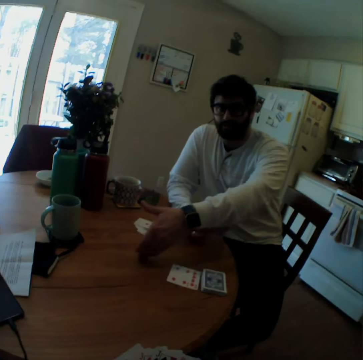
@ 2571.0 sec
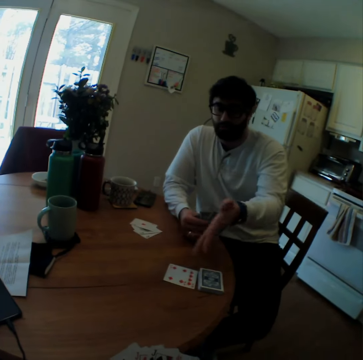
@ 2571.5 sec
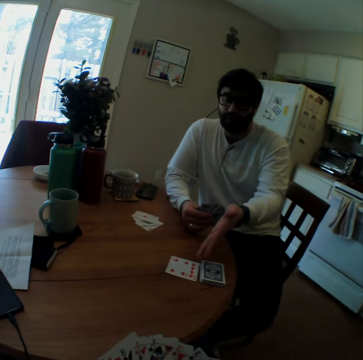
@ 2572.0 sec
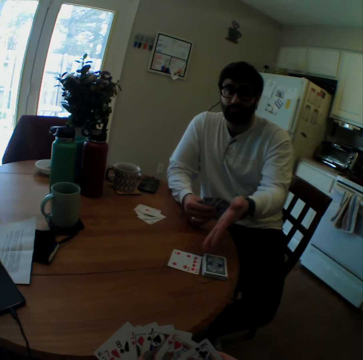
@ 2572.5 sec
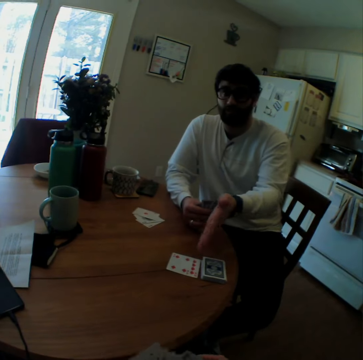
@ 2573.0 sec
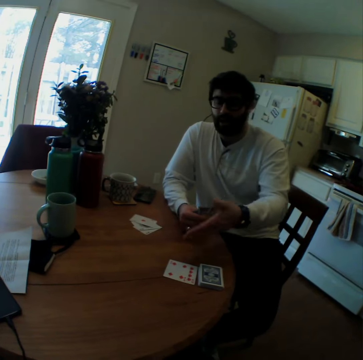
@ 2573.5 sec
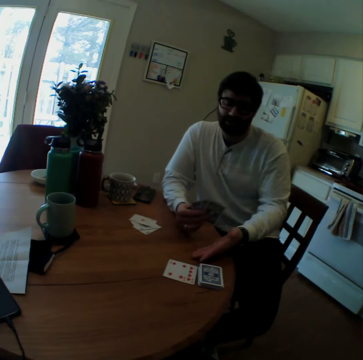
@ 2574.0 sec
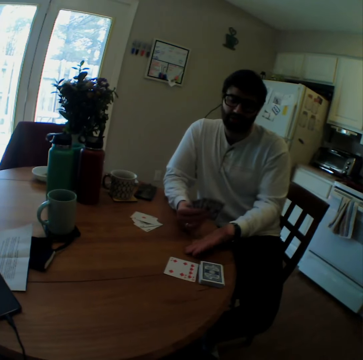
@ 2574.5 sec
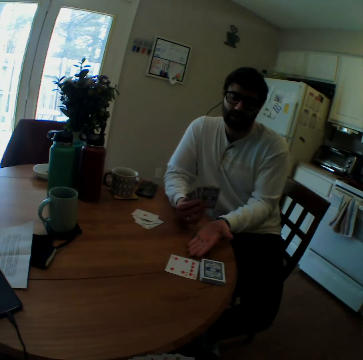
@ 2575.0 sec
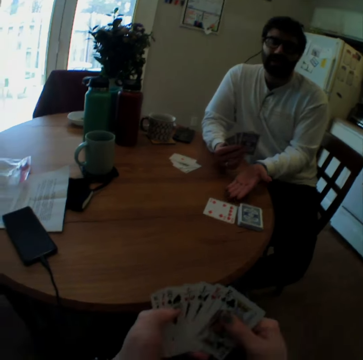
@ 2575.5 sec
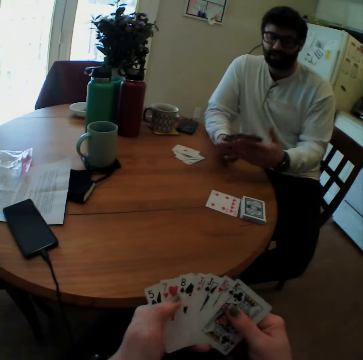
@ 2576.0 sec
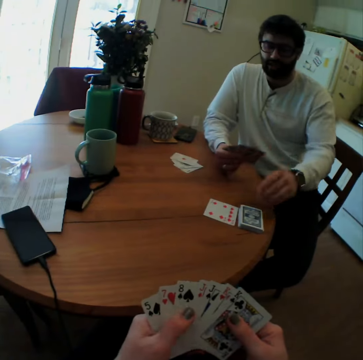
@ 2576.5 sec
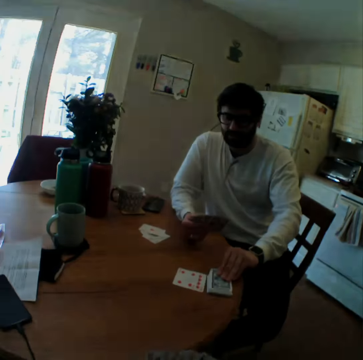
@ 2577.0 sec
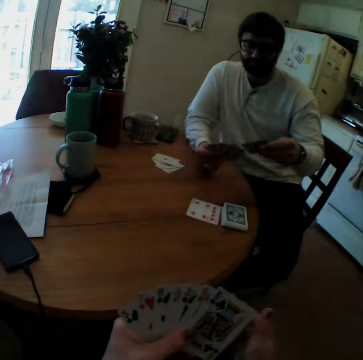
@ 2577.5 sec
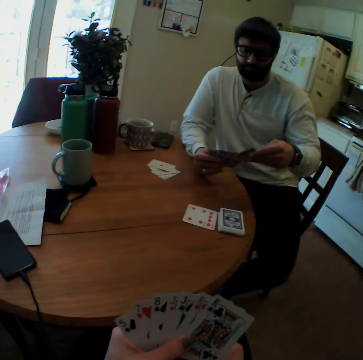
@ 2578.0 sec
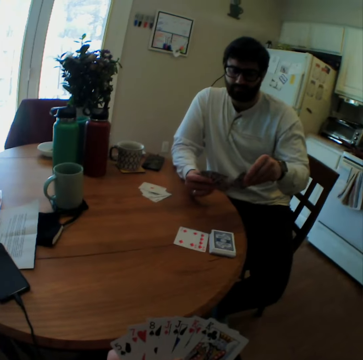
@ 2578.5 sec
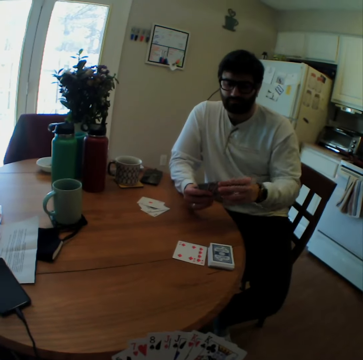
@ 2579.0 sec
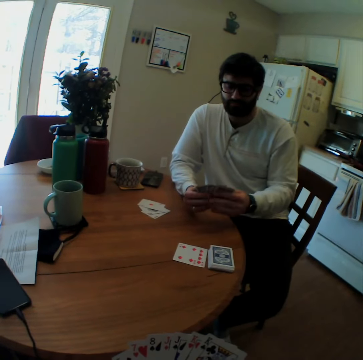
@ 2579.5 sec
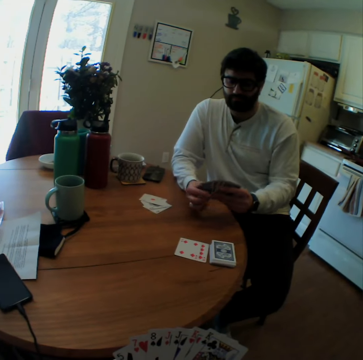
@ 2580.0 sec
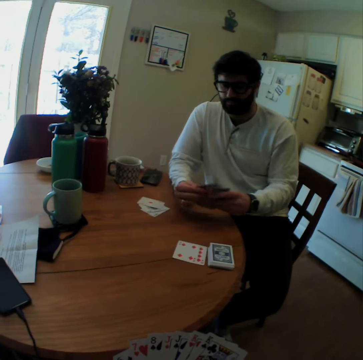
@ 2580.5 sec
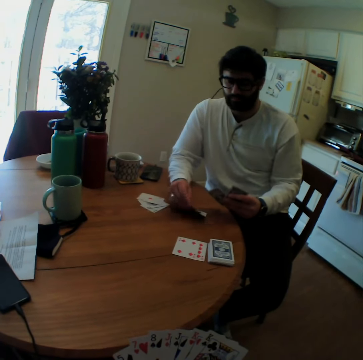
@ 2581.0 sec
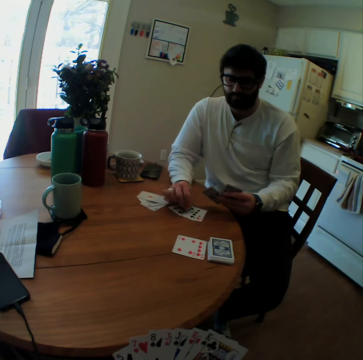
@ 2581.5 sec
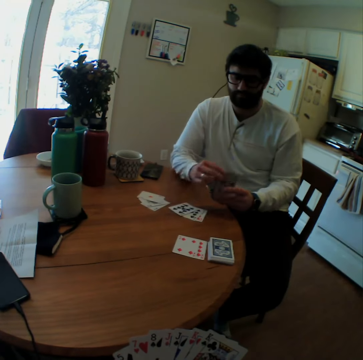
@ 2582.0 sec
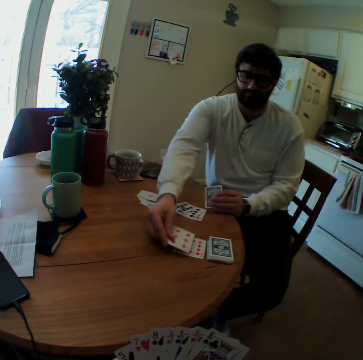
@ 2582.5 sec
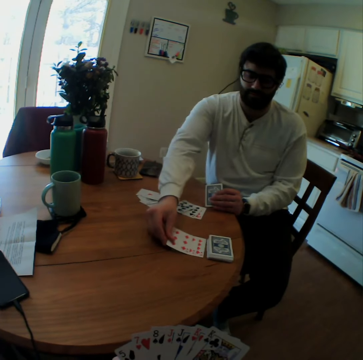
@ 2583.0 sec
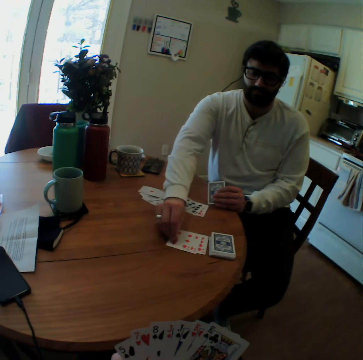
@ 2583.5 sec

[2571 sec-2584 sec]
A person shows gestures with hands. The person points at a table. The camera wearer arranges playing cards. The person takes playing cards from the table. The camera wearer speaks. The person arranges the playing cards and puts some playing cards on the table. The camera wearer speaks.

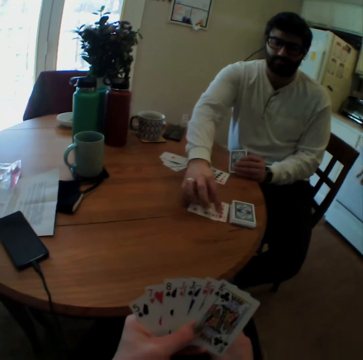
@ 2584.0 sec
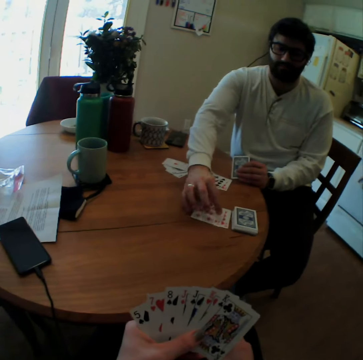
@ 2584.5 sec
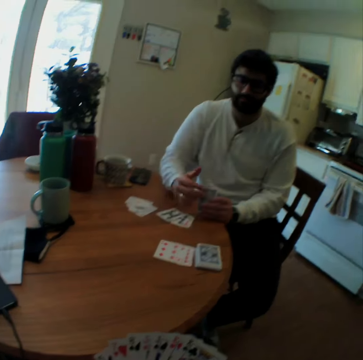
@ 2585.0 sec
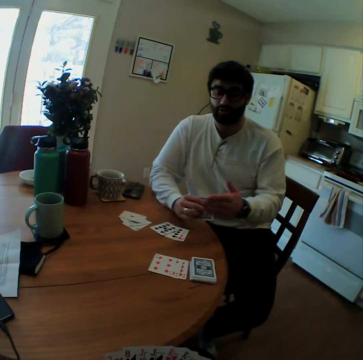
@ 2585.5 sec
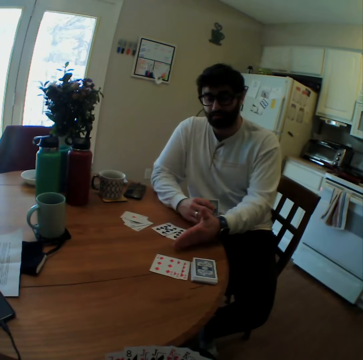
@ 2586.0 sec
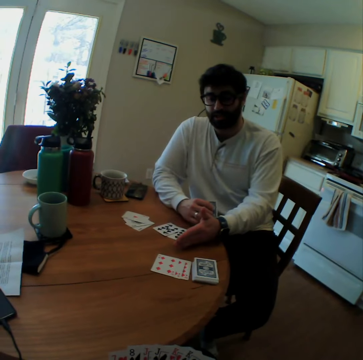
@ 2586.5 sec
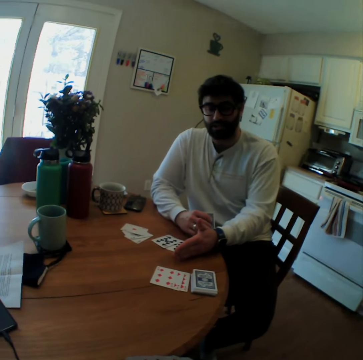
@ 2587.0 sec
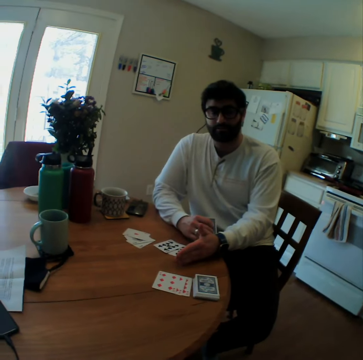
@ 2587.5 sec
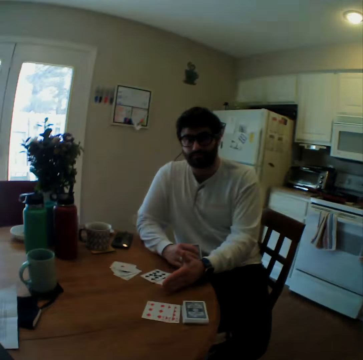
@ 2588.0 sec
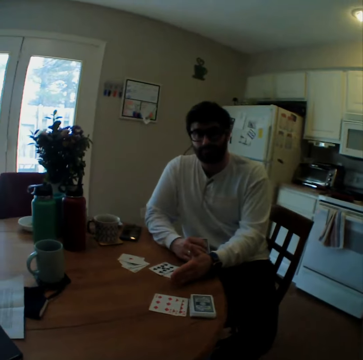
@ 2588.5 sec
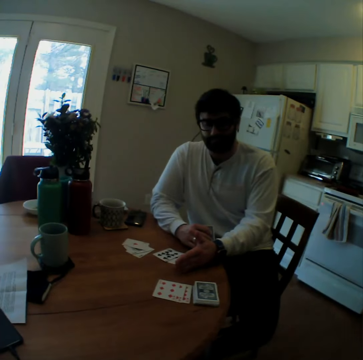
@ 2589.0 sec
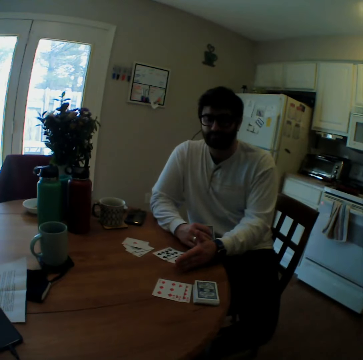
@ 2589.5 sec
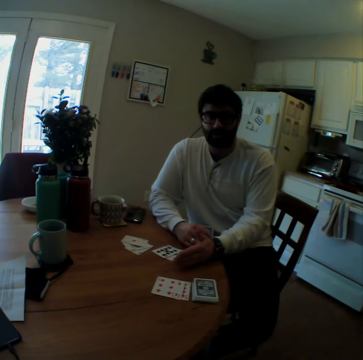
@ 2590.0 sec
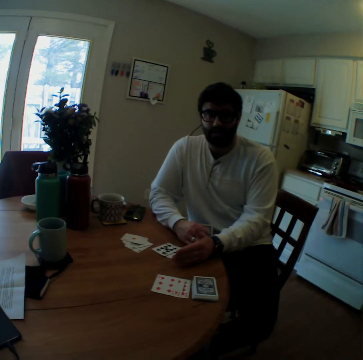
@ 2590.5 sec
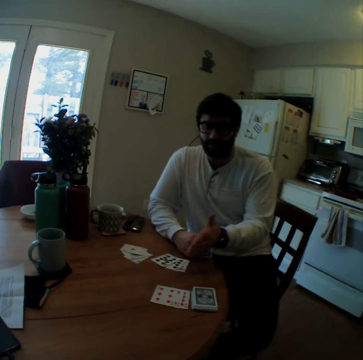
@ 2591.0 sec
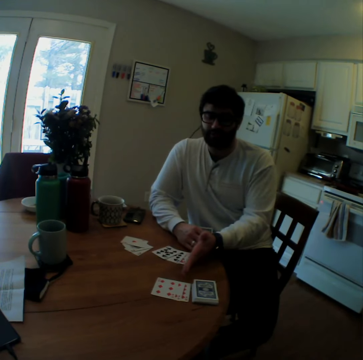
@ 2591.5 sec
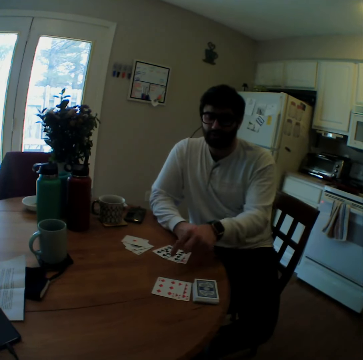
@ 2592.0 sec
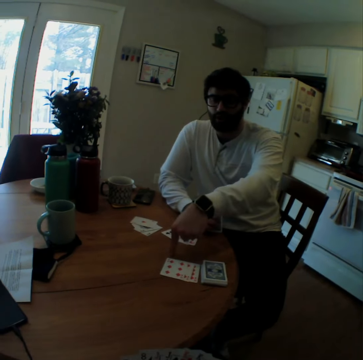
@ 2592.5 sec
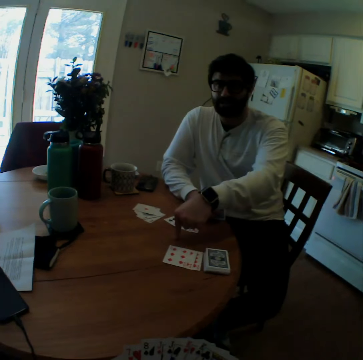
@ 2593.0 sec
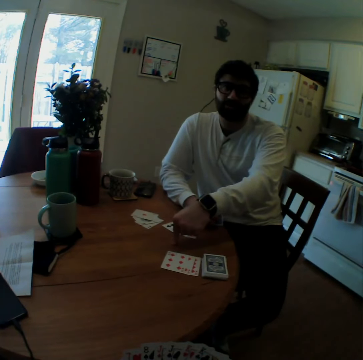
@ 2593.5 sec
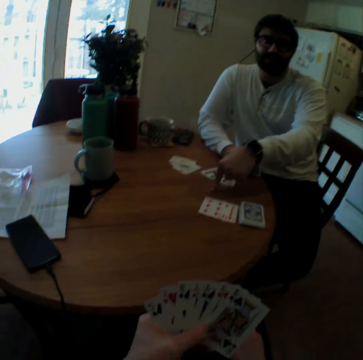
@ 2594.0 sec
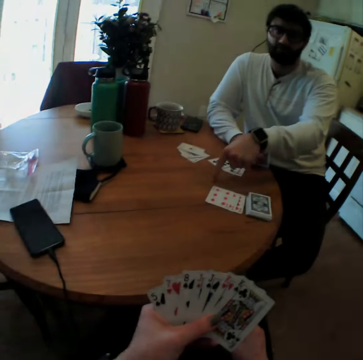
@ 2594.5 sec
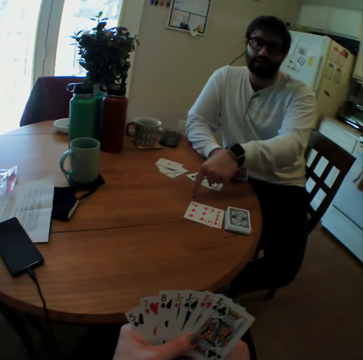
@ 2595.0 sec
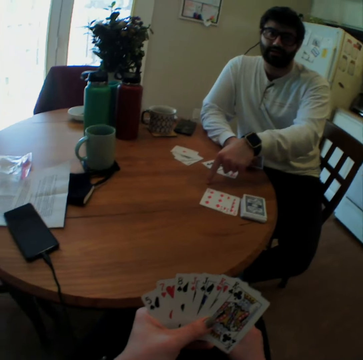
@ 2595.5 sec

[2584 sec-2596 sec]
A man puts a card on a table and shows gestures with hands. The man puts a hand on the table and speaks. The man points on the table.

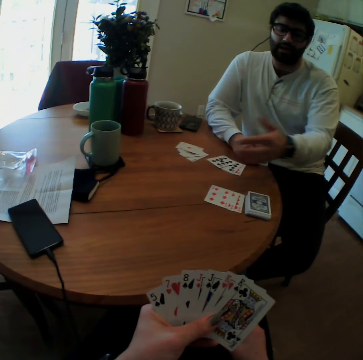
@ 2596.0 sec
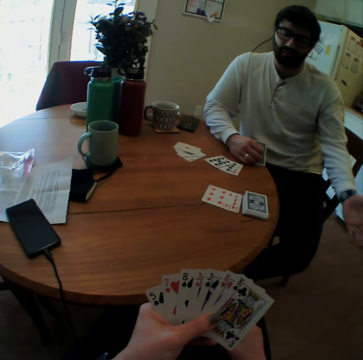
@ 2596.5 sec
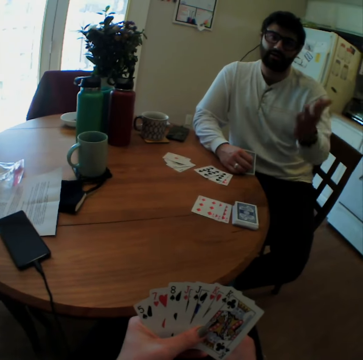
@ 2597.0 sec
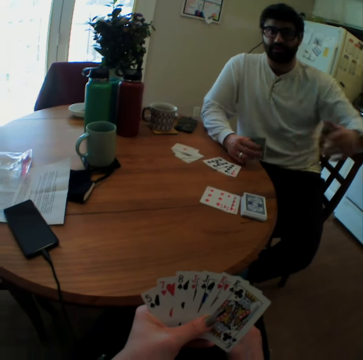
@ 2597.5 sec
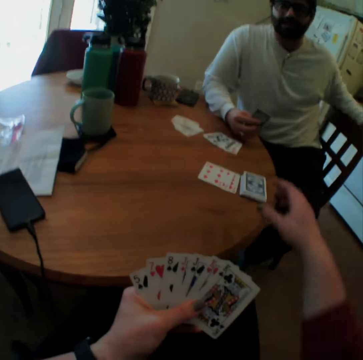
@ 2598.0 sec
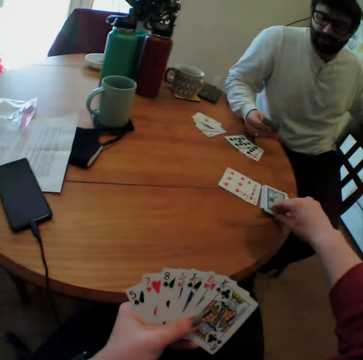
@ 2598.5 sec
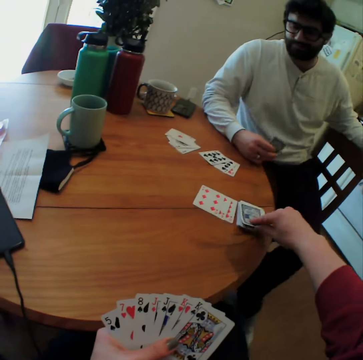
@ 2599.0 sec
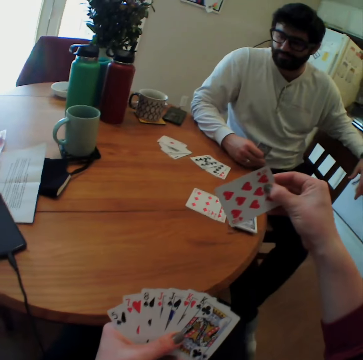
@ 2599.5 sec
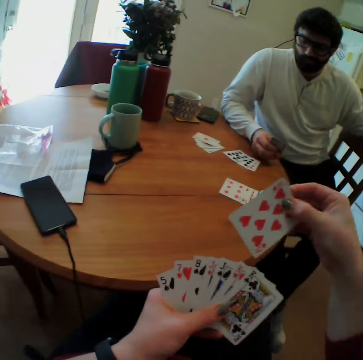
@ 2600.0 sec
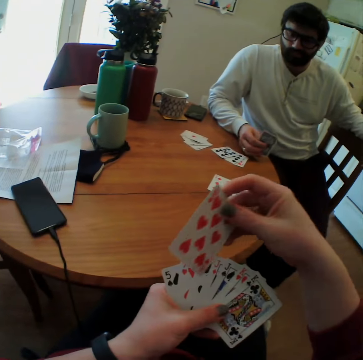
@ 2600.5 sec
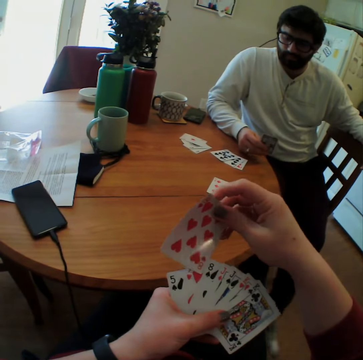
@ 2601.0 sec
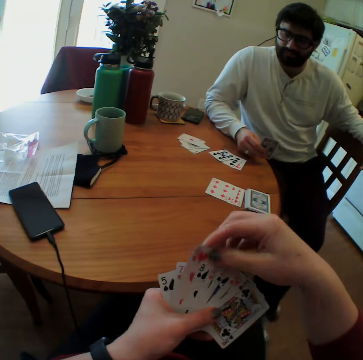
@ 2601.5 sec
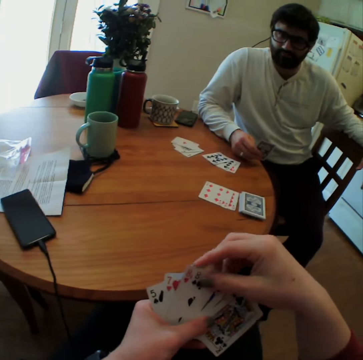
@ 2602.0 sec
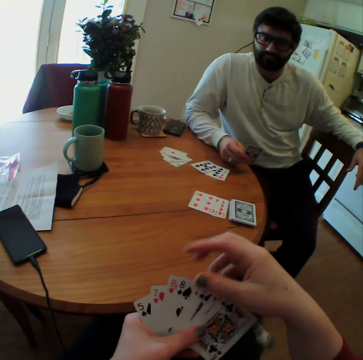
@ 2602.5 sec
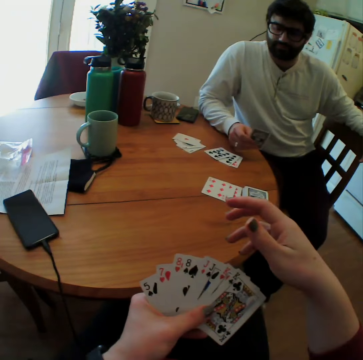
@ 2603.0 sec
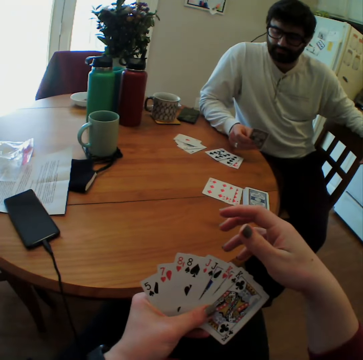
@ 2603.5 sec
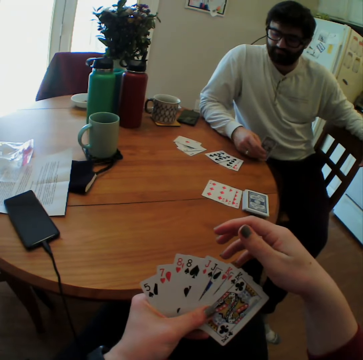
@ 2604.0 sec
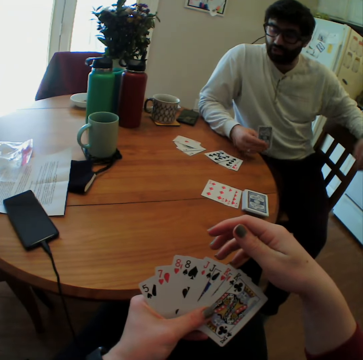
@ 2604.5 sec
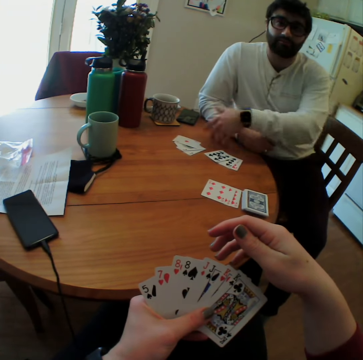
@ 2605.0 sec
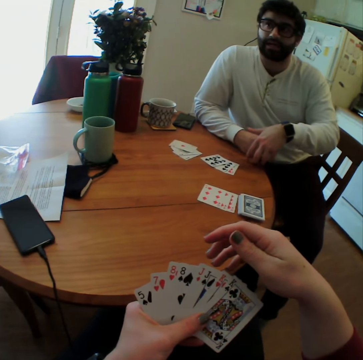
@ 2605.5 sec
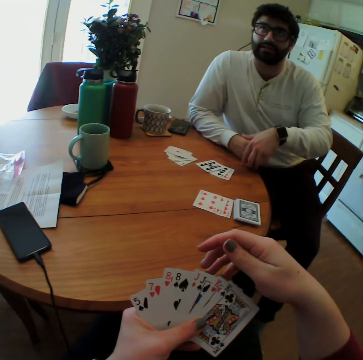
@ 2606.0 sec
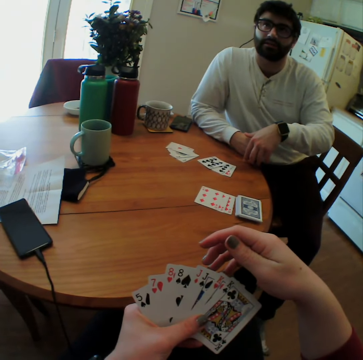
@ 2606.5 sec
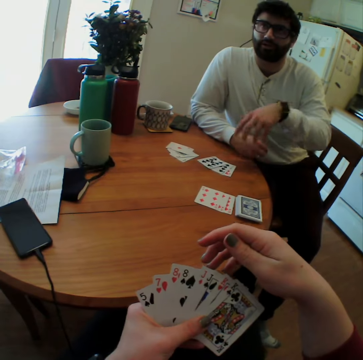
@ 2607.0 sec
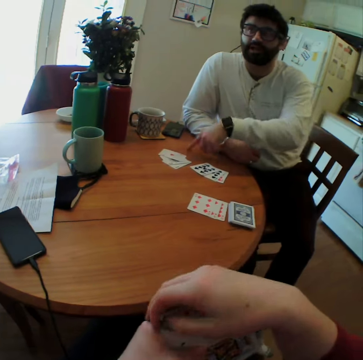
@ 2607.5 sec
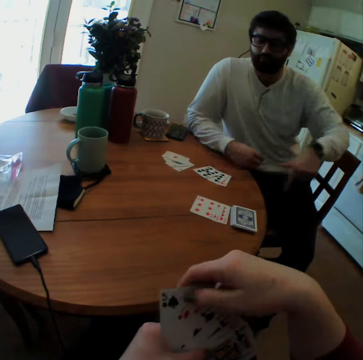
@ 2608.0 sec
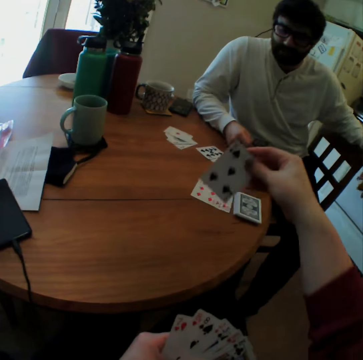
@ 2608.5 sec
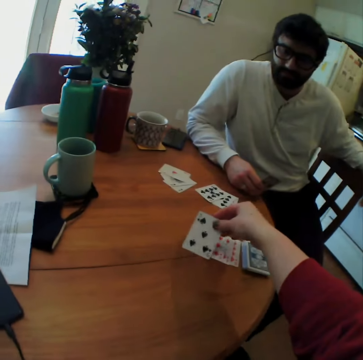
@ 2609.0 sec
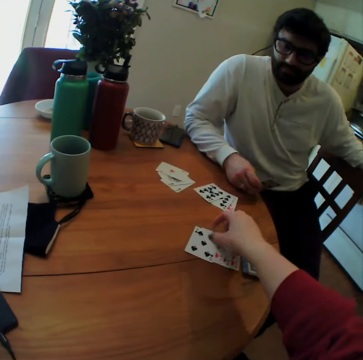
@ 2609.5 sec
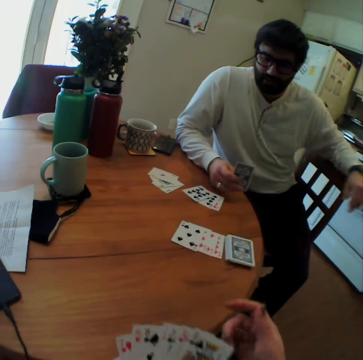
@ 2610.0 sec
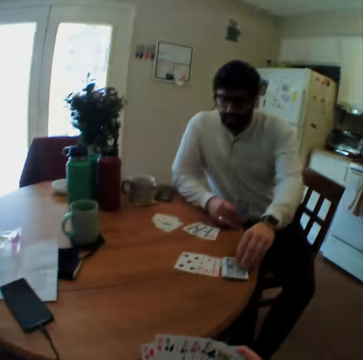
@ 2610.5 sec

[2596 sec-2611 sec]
A man shows gestures with hands. The camera wearer takes a playing card from the table. They put the playing cards in between other playing cards. They mix the card. The man crosses a hand on the table. The camera wearer takes another playing card. They put the playing card on the table.
